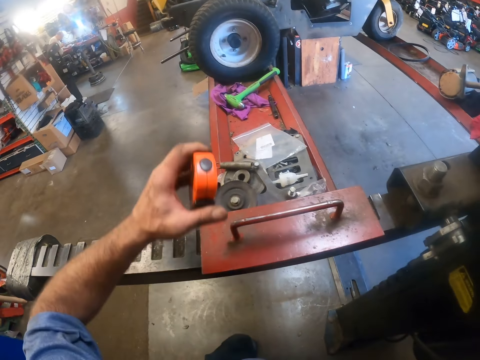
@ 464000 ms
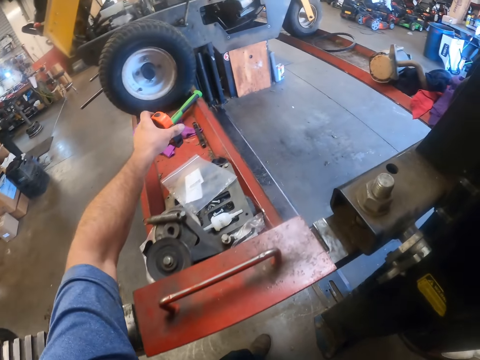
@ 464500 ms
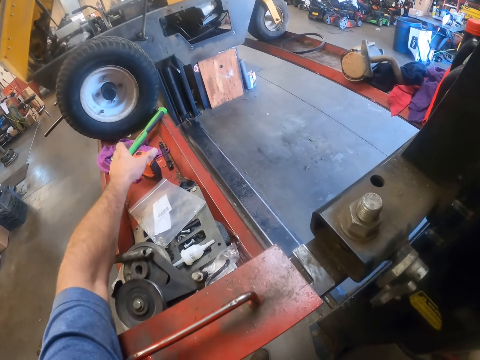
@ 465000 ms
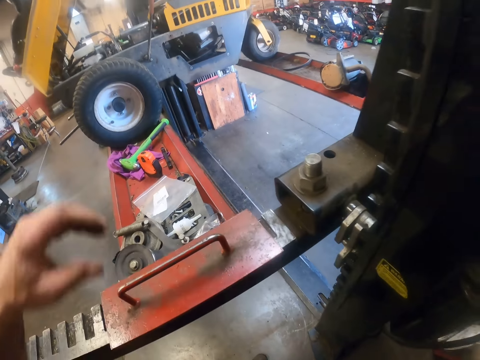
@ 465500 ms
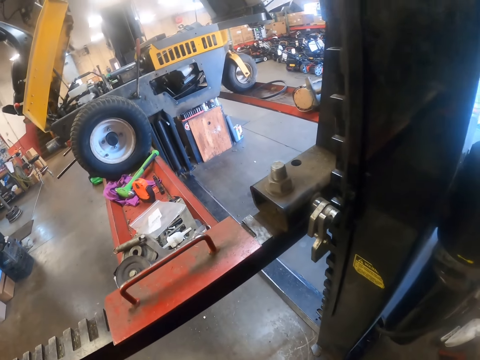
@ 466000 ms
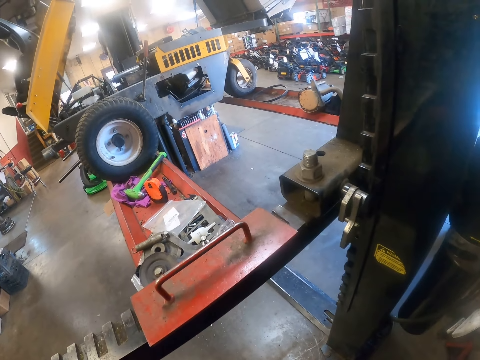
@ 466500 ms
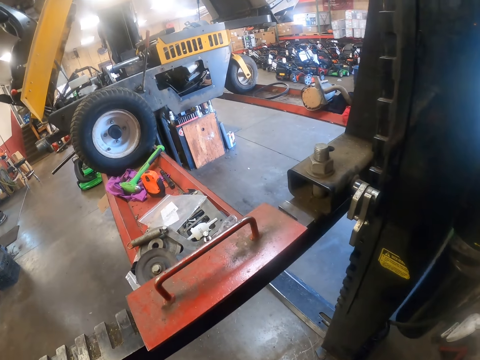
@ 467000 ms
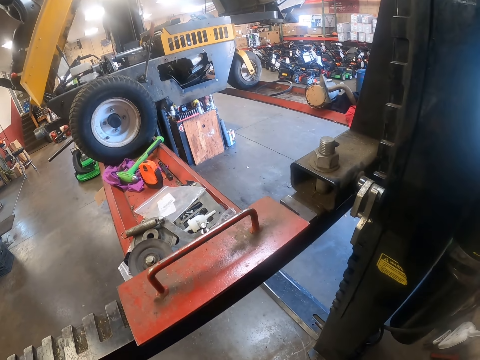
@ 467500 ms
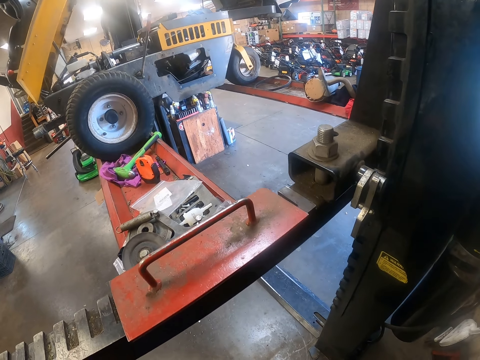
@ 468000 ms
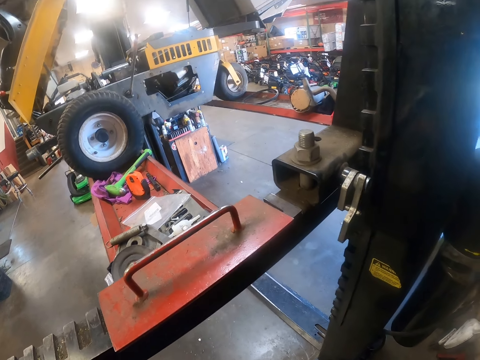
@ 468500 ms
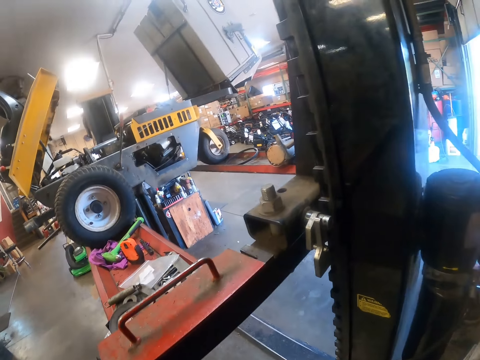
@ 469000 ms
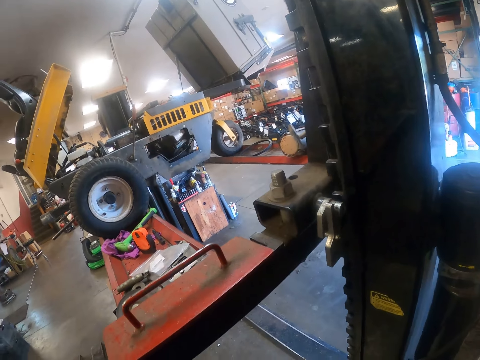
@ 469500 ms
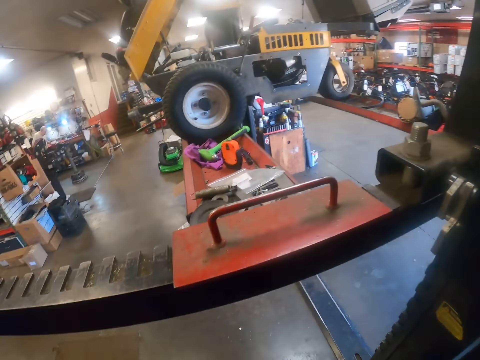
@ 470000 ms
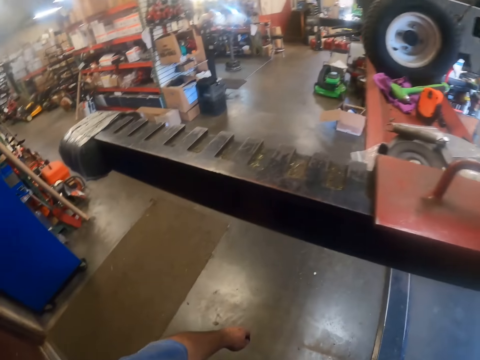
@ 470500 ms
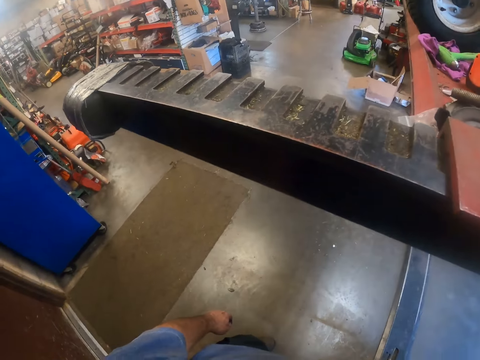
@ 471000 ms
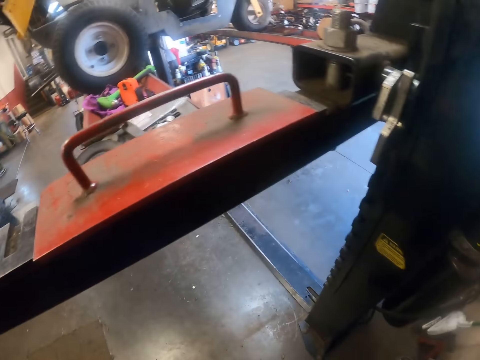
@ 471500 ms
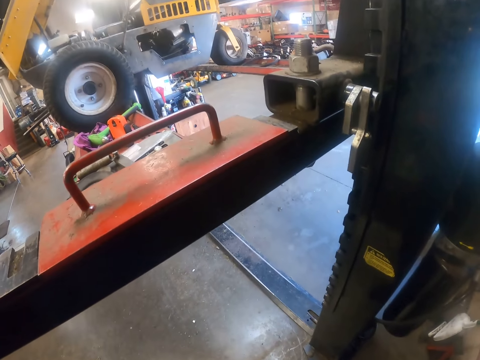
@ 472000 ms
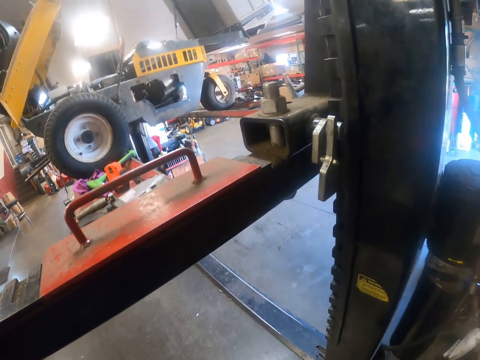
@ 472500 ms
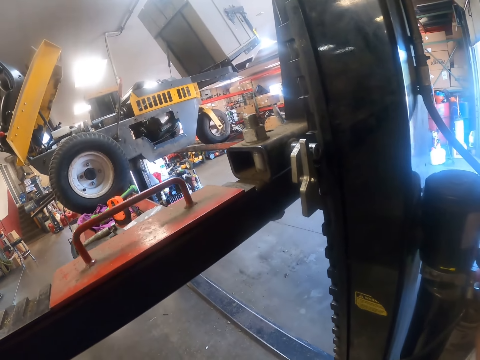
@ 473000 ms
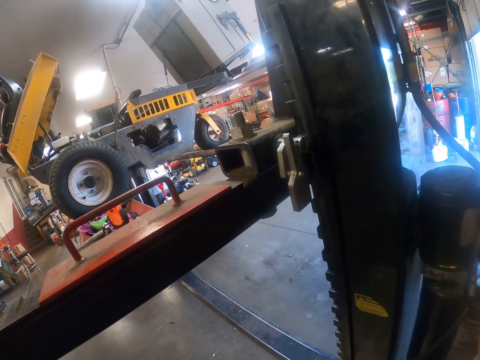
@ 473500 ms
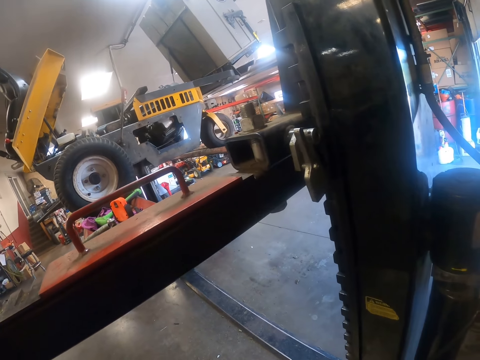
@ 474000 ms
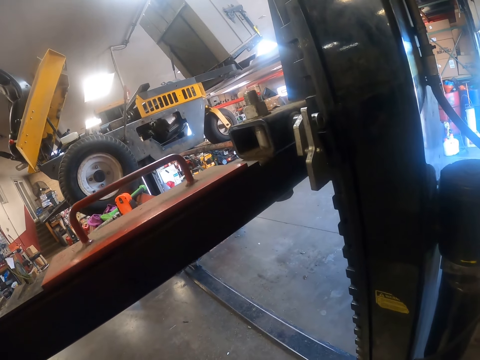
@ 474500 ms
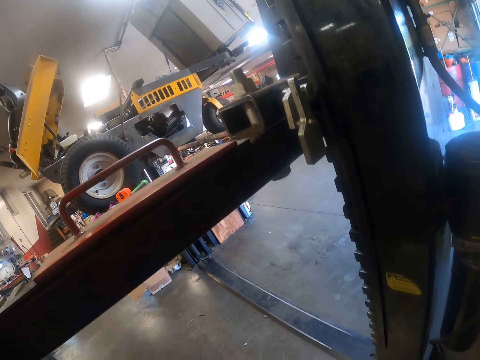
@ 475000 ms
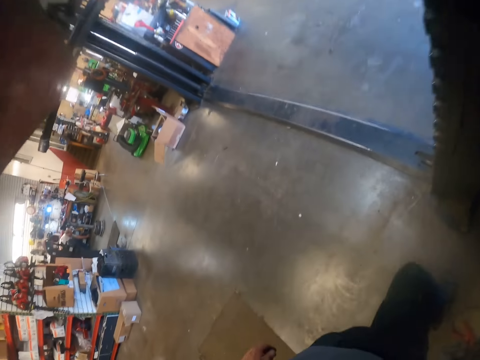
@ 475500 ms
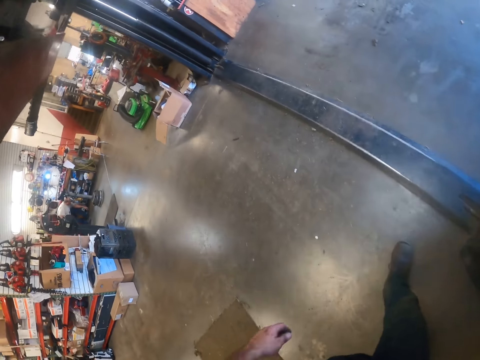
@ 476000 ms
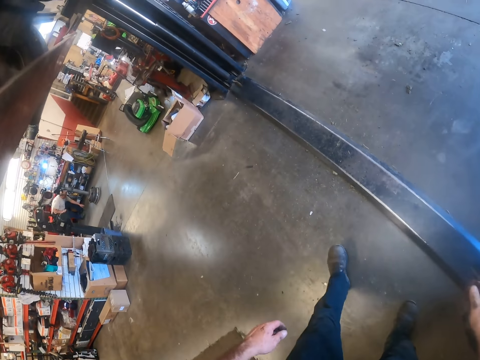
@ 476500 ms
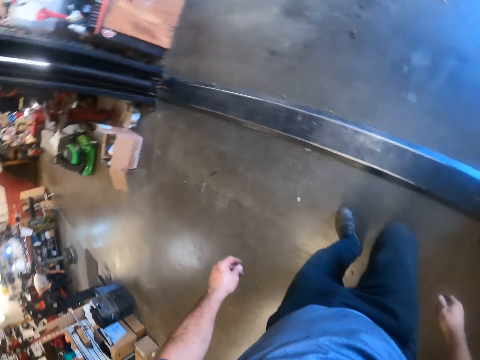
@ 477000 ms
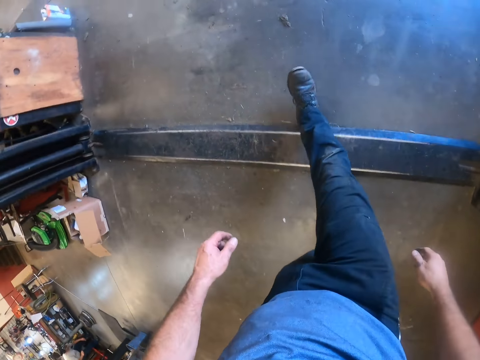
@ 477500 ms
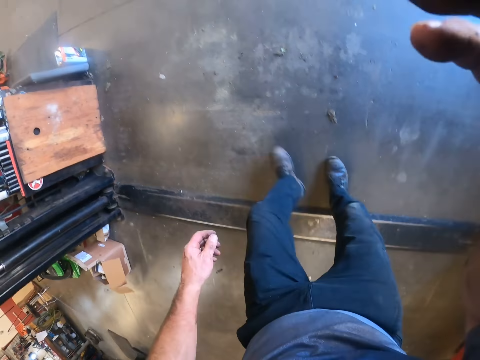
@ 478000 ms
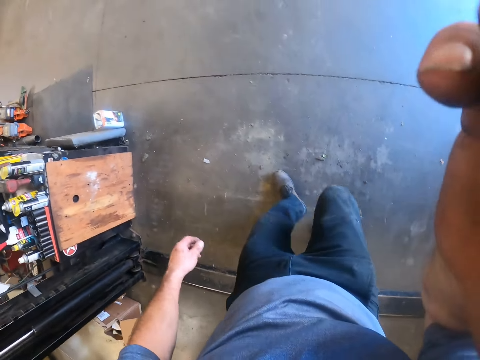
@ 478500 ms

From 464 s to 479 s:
The camera wearer puts the torchlight on the lift. They look at something. They walk under the lift.
